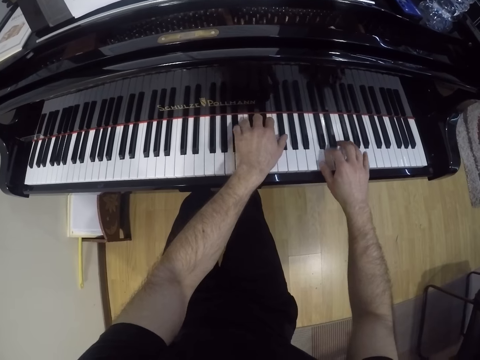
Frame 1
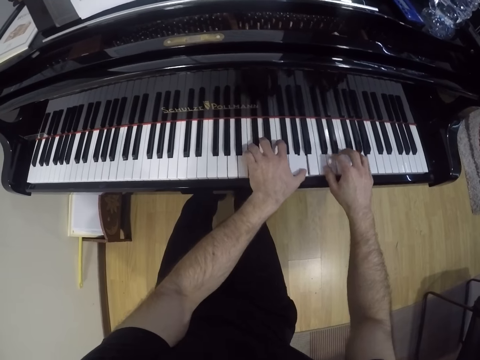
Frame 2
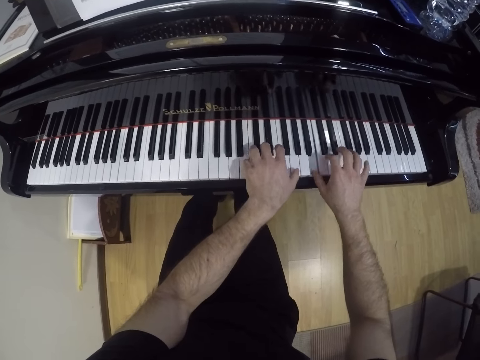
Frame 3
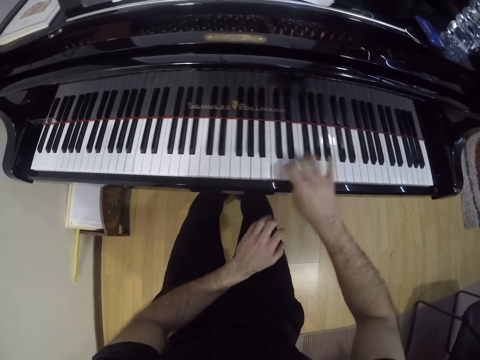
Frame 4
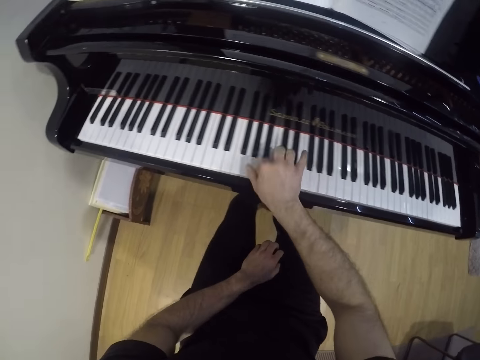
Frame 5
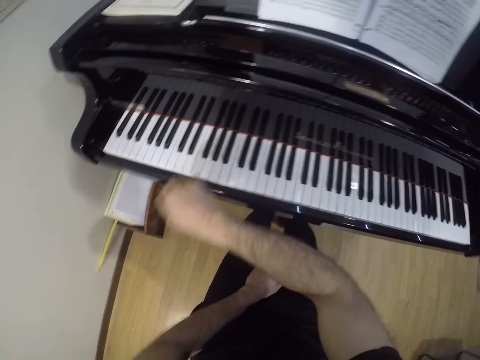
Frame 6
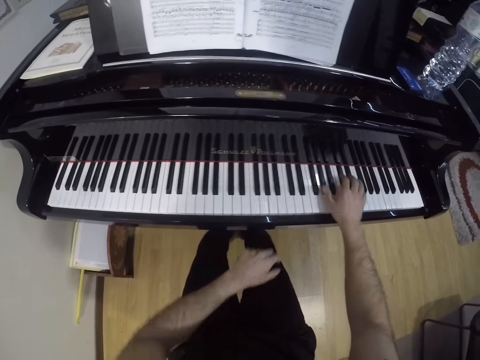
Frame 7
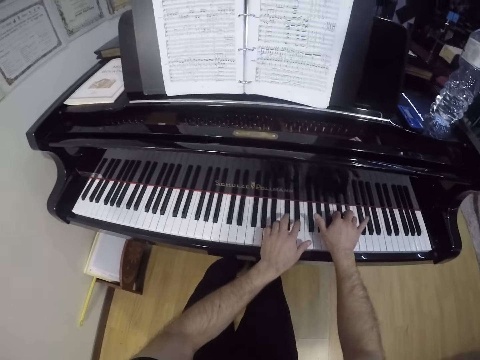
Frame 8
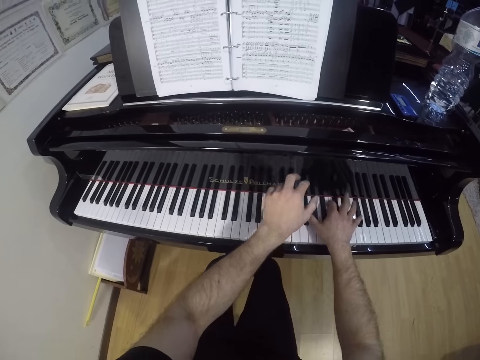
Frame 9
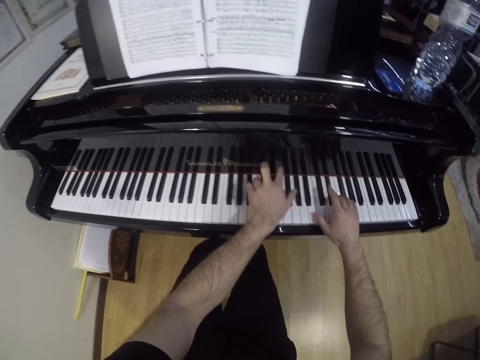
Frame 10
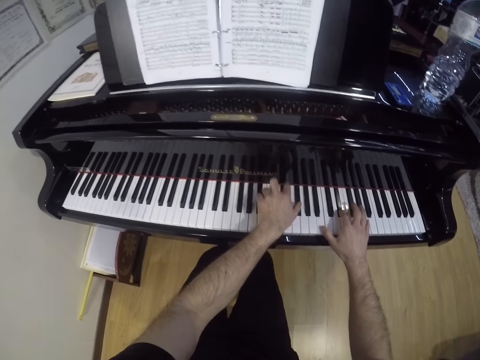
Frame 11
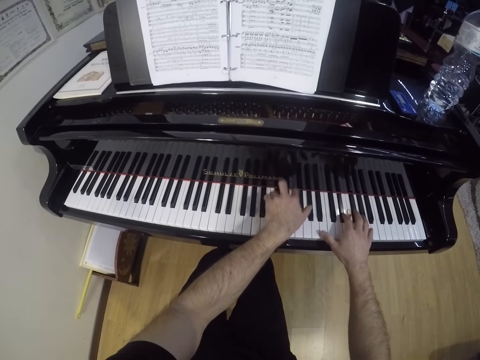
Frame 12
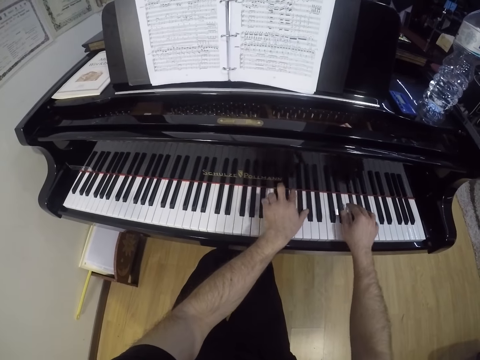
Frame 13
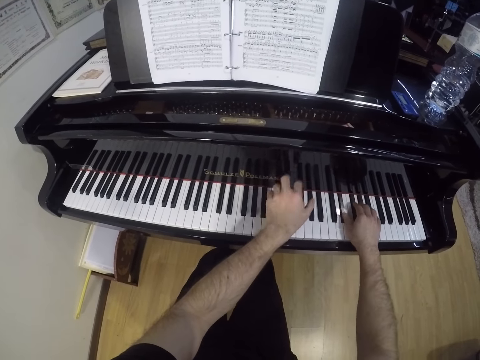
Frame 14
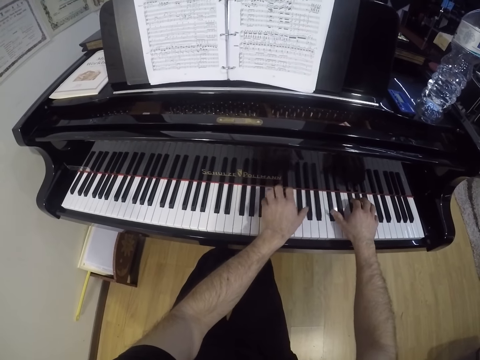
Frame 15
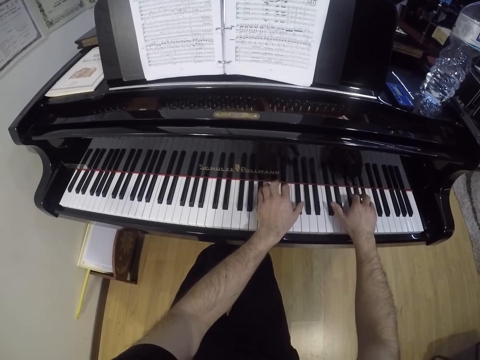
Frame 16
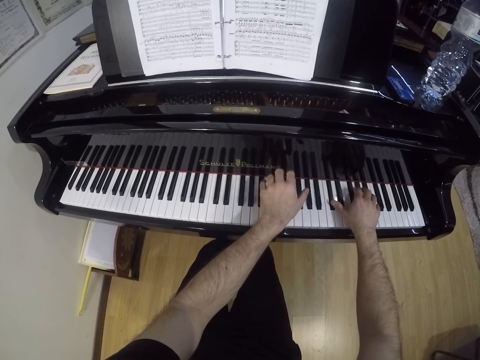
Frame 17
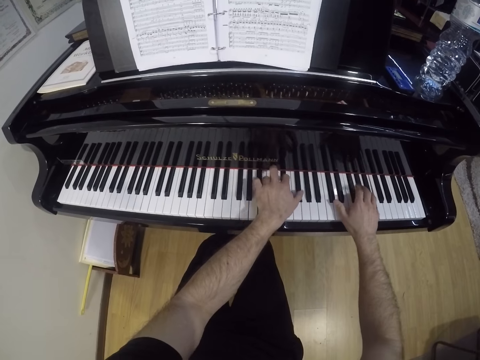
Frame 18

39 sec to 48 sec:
The camera wearer moves the left hand to the thigh. They play the keyboard with both hands.

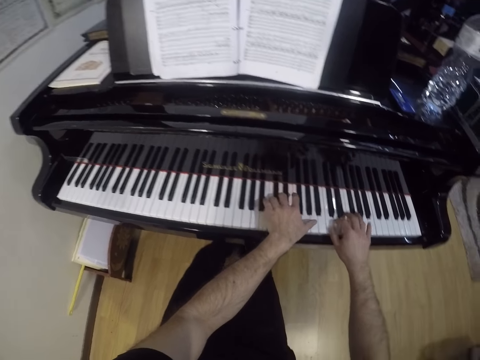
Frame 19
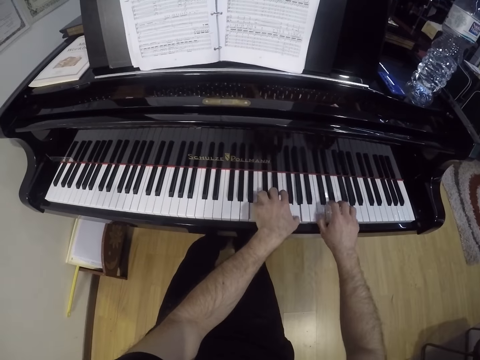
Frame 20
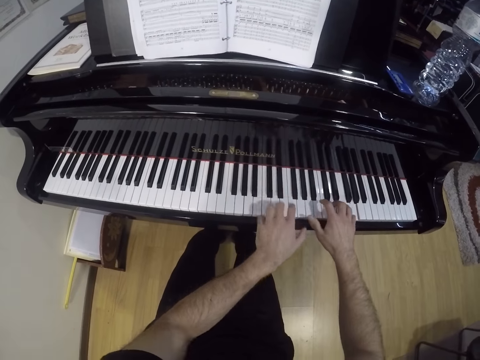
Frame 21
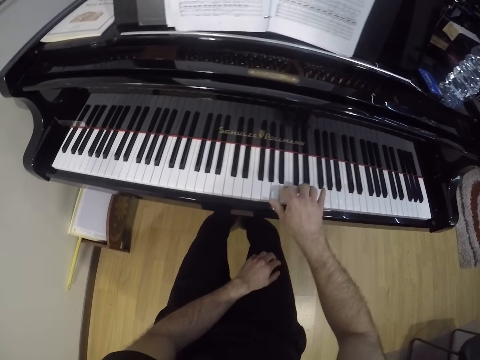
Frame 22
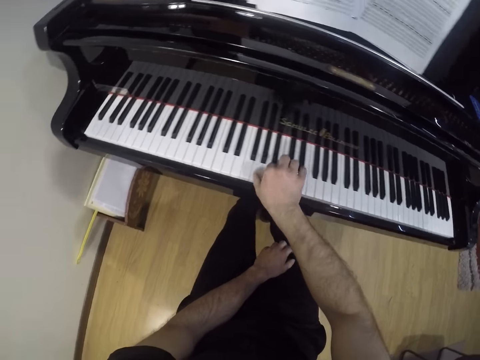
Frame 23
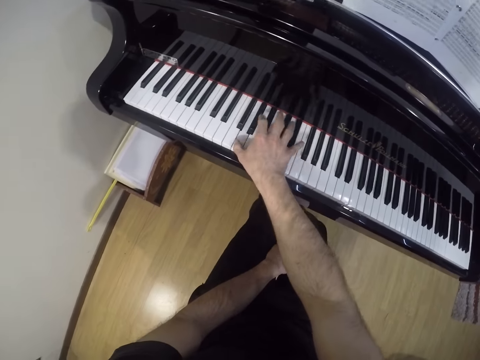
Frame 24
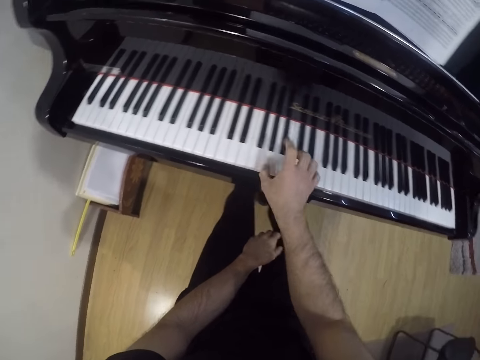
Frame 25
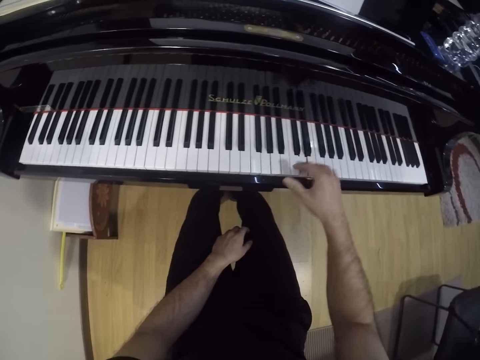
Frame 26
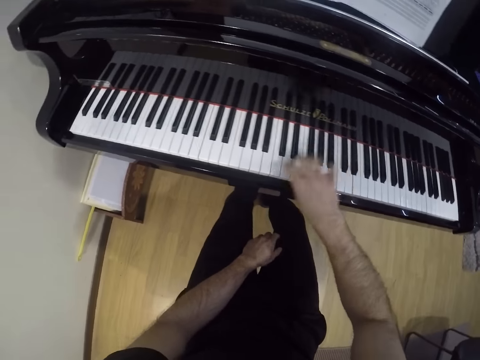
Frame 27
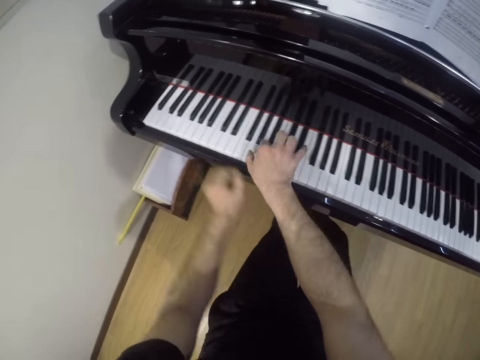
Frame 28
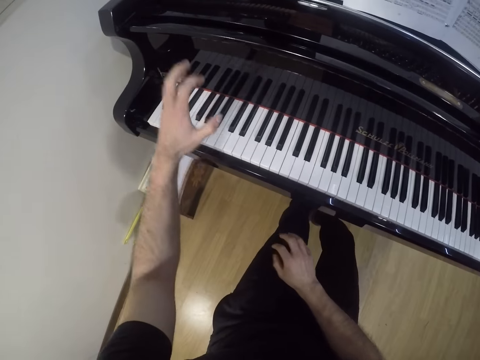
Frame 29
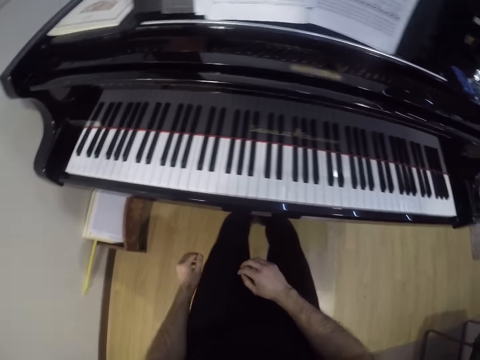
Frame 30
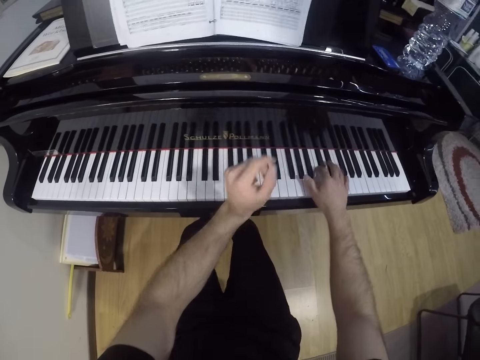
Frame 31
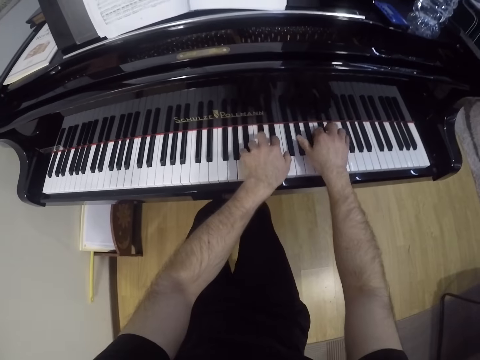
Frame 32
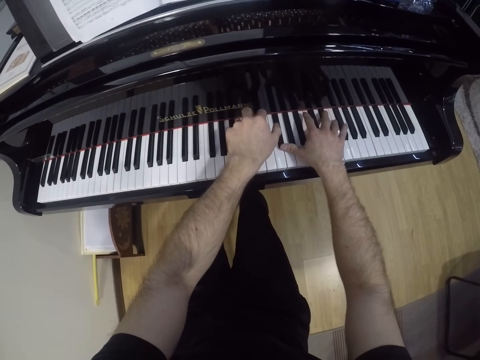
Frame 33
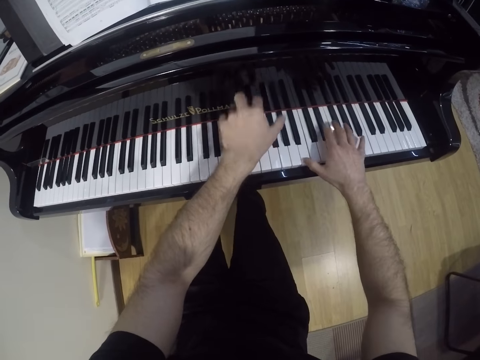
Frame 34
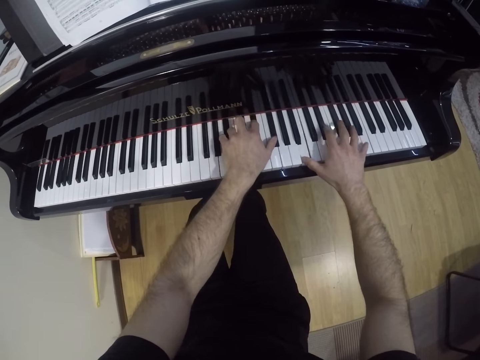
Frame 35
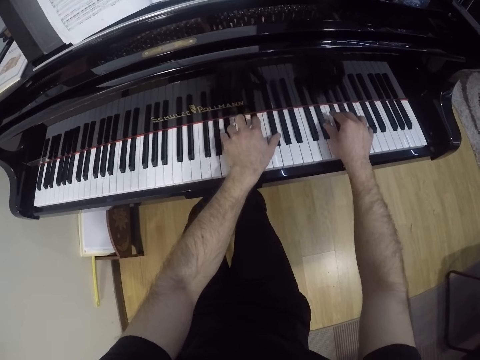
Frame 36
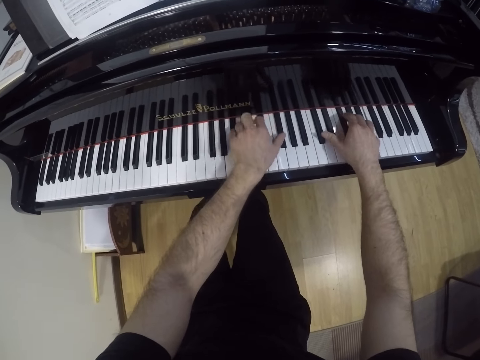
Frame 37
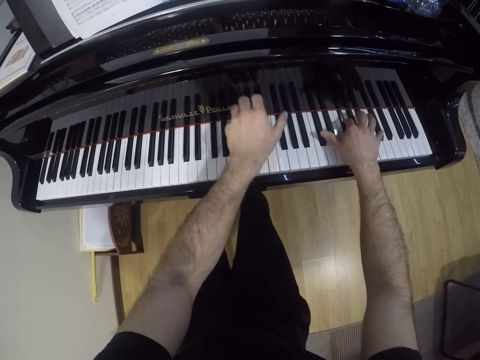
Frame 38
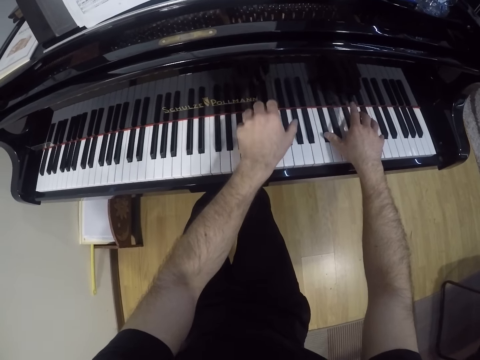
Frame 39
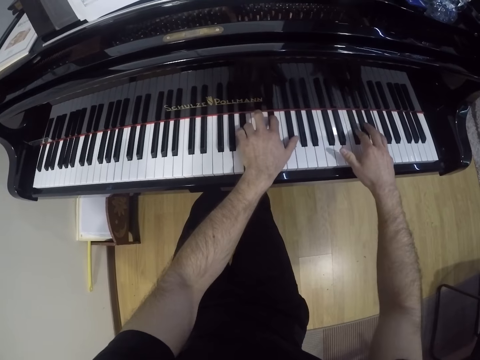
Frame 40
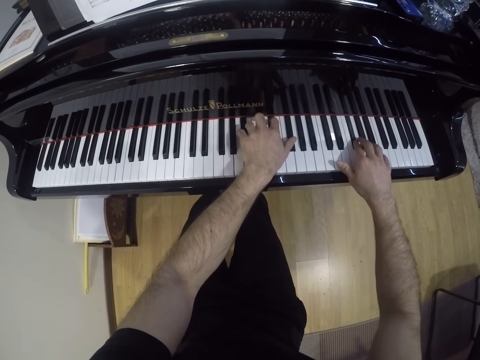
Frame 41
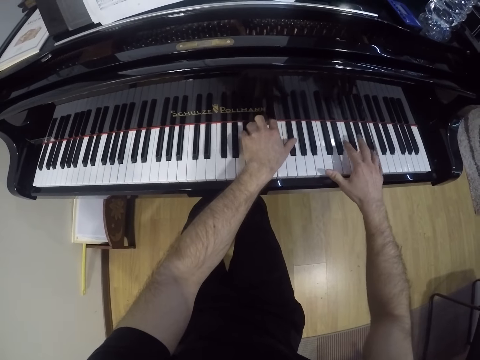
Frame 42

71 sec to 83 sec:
The camera wearer plays the piano or keyboard with his right hand. He moves the left hand to the thigh. He plays the piano with his left hand. He plays the keyboard with the right hand. He plays the piano with both hands.

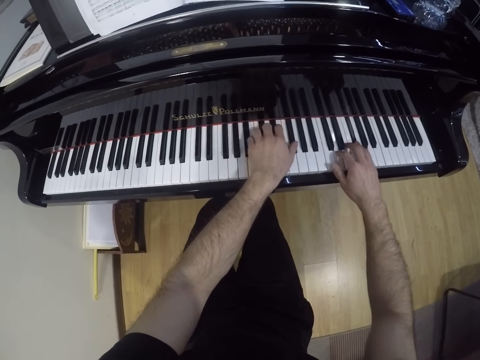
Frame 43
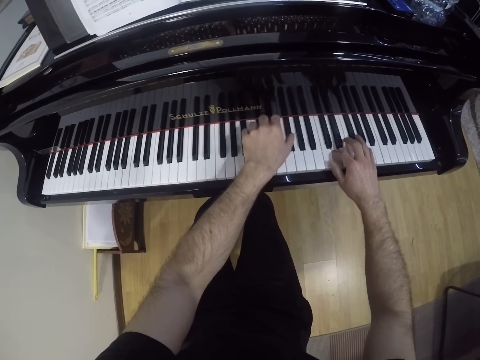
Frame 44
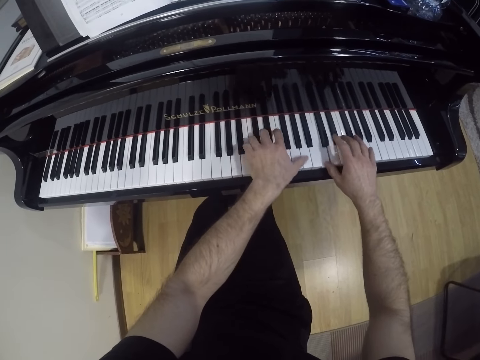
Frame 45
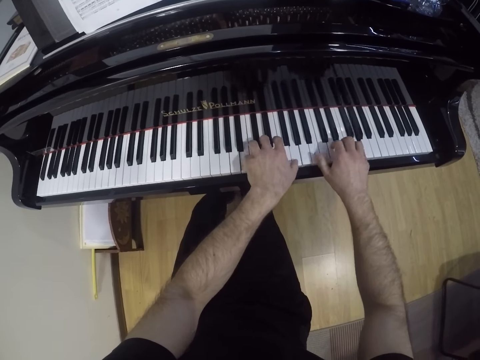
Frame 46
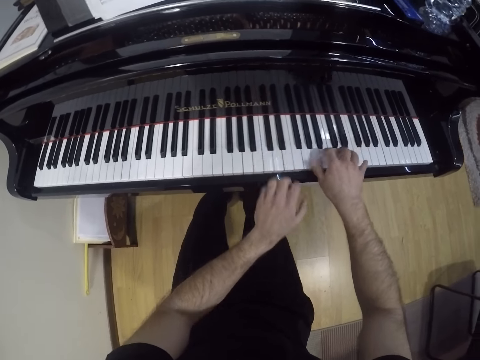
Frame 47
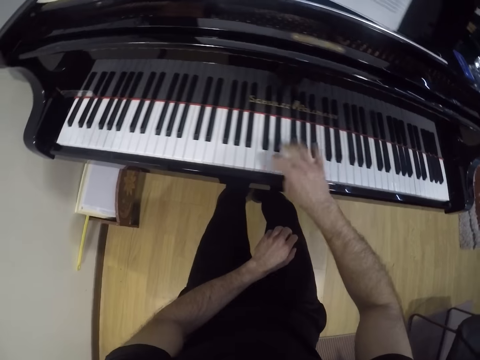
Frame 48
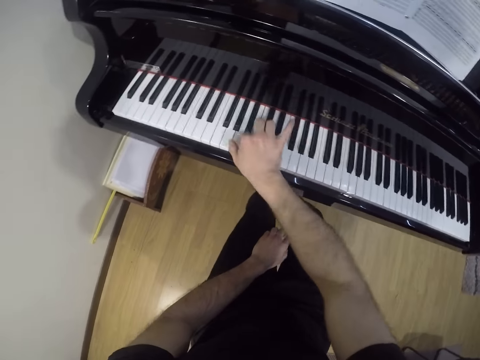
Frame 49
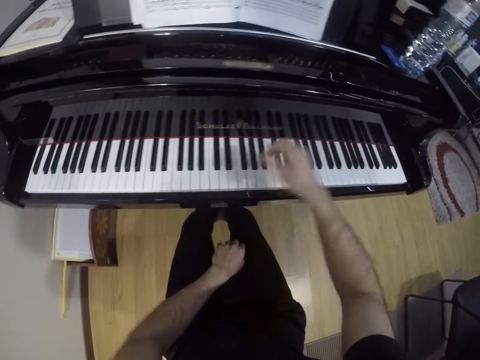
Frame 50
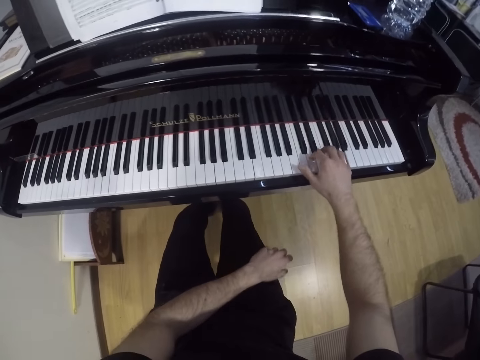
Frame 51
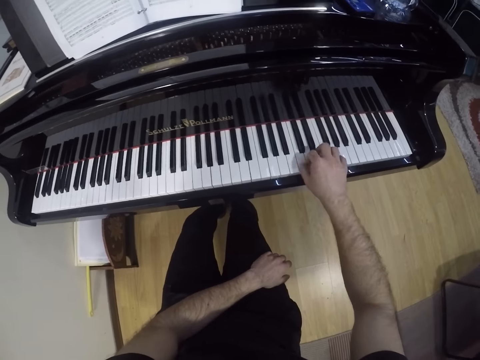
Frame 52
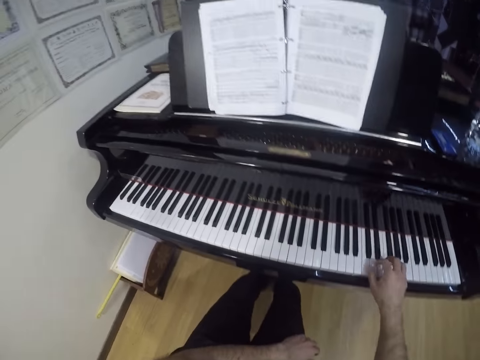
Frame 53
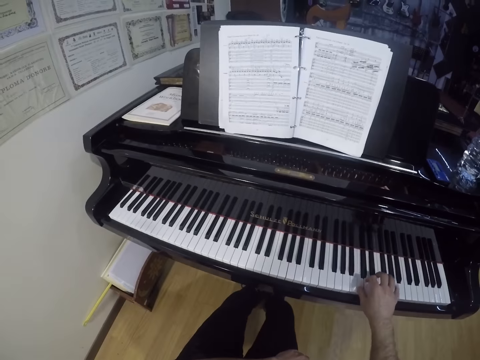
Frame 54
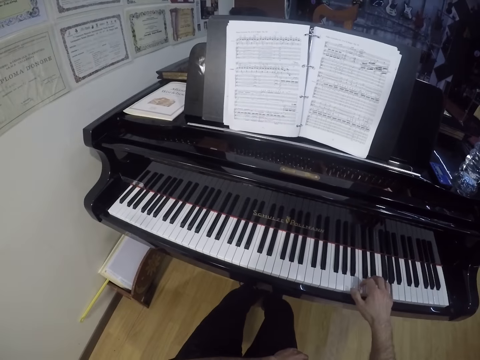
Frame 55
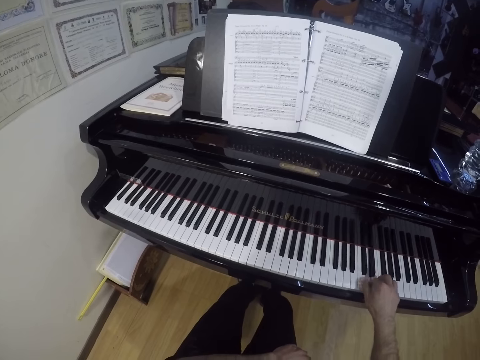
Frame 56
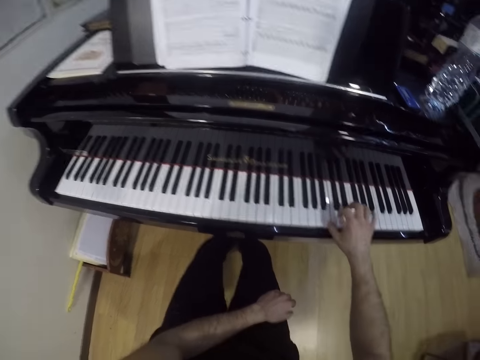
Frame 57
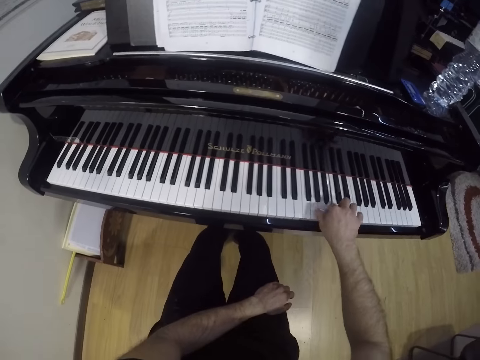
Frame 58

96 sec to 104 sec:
The camera wearer plays the piano with his right hand. He moves the left hand to the thigh.
